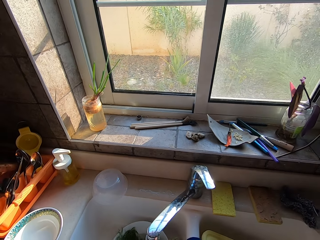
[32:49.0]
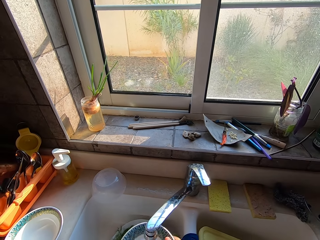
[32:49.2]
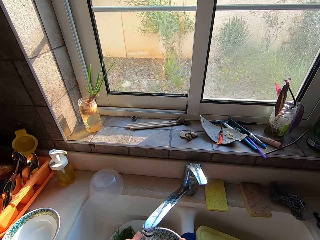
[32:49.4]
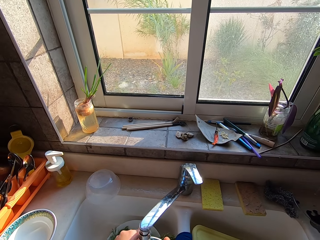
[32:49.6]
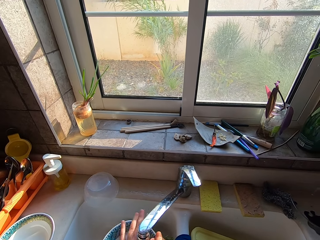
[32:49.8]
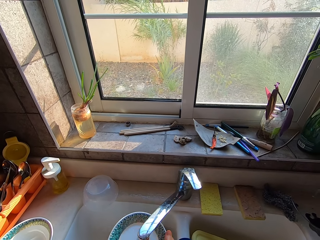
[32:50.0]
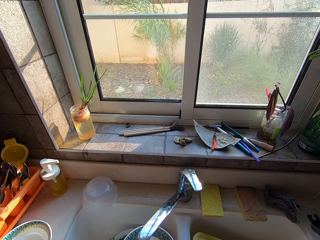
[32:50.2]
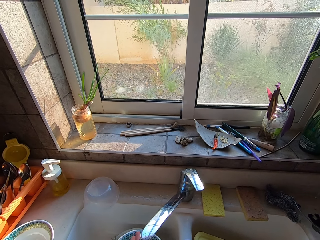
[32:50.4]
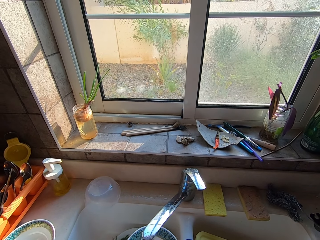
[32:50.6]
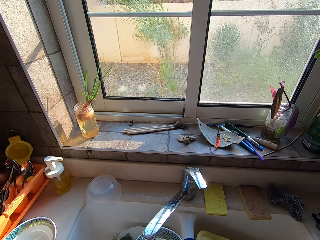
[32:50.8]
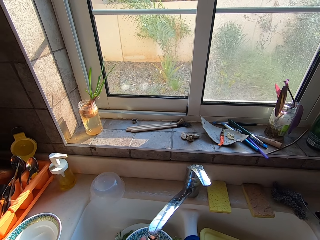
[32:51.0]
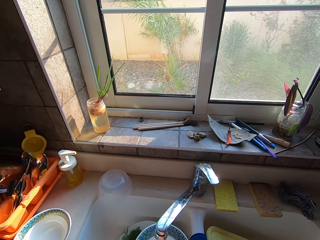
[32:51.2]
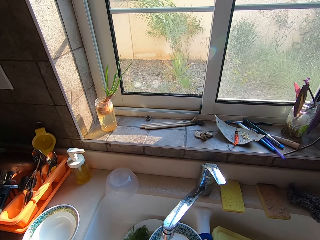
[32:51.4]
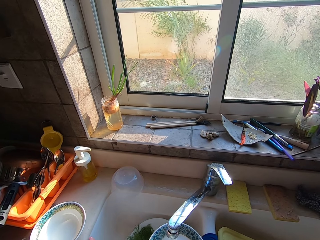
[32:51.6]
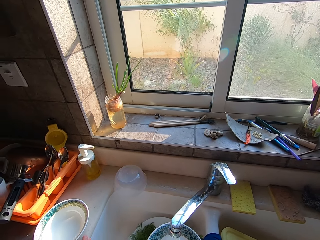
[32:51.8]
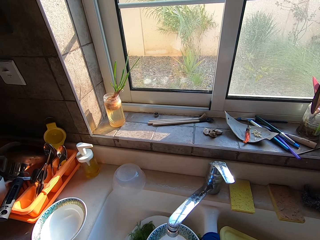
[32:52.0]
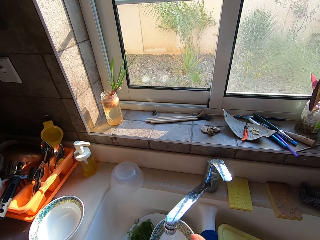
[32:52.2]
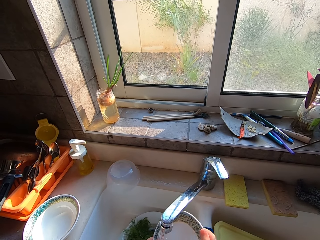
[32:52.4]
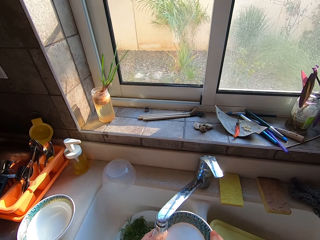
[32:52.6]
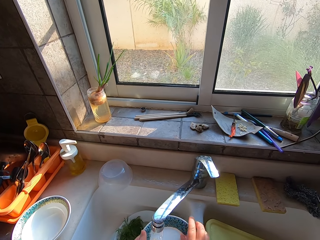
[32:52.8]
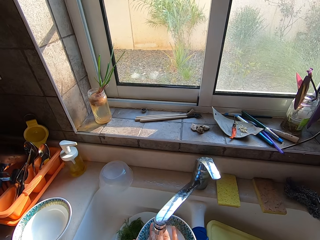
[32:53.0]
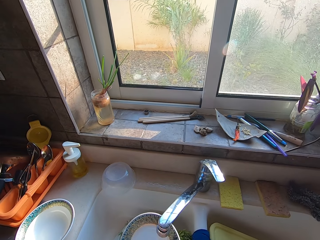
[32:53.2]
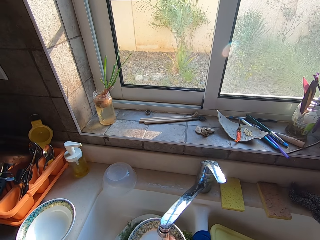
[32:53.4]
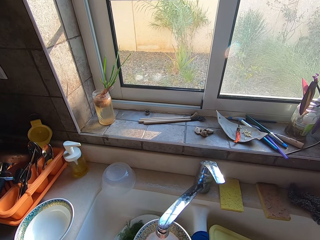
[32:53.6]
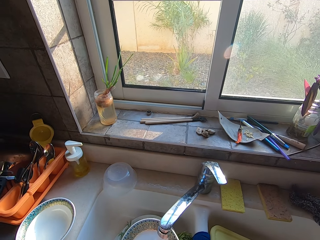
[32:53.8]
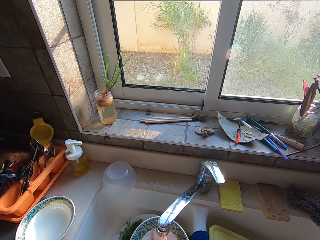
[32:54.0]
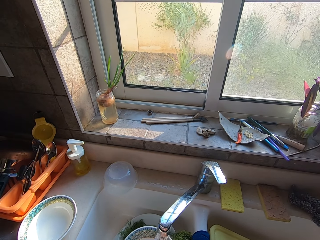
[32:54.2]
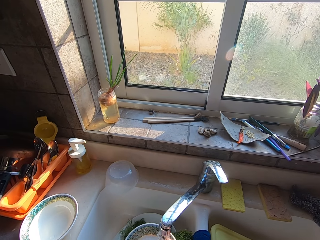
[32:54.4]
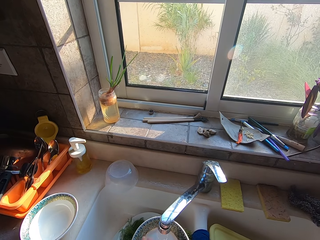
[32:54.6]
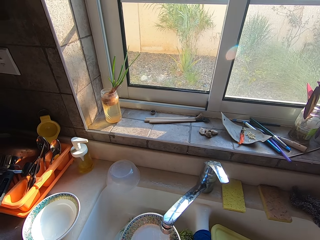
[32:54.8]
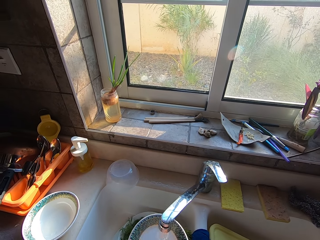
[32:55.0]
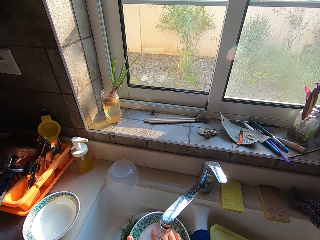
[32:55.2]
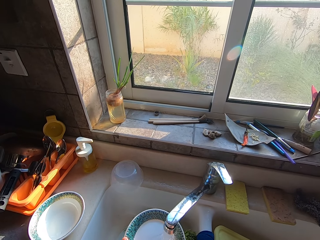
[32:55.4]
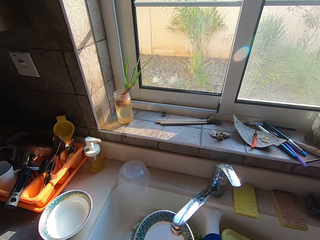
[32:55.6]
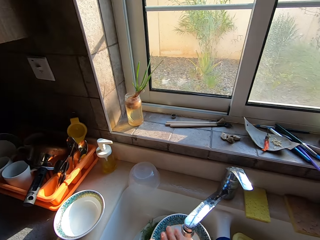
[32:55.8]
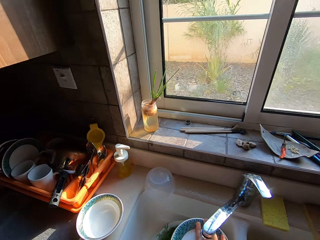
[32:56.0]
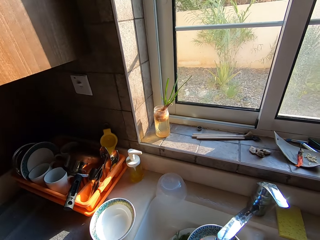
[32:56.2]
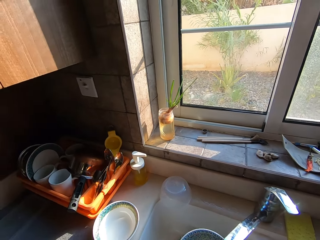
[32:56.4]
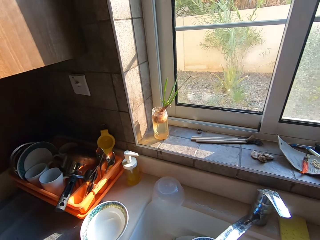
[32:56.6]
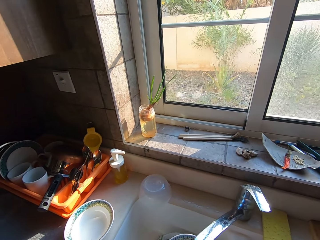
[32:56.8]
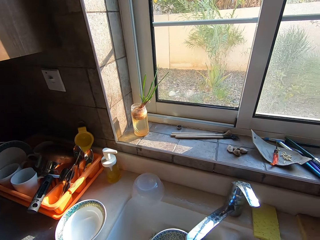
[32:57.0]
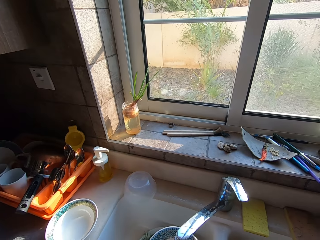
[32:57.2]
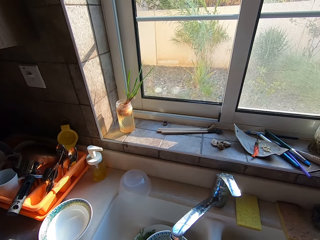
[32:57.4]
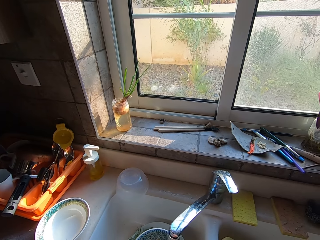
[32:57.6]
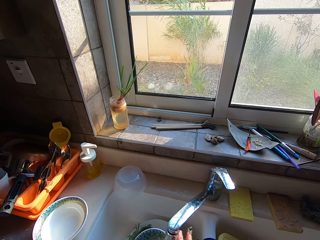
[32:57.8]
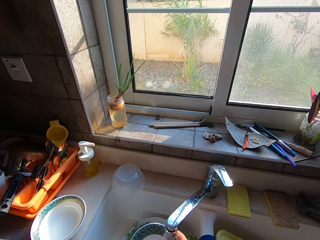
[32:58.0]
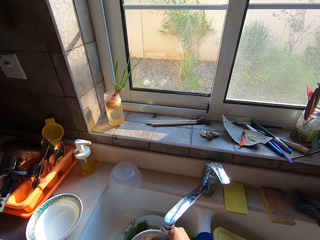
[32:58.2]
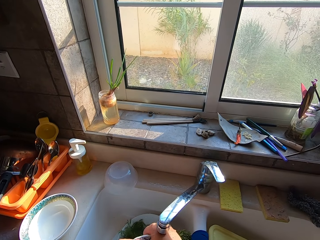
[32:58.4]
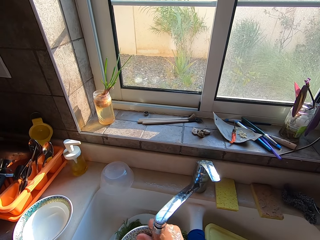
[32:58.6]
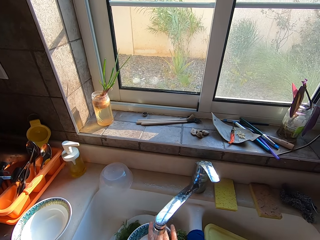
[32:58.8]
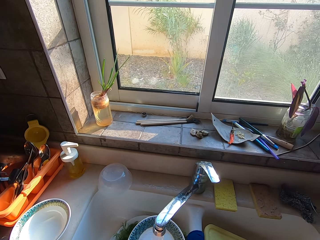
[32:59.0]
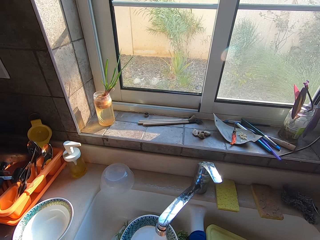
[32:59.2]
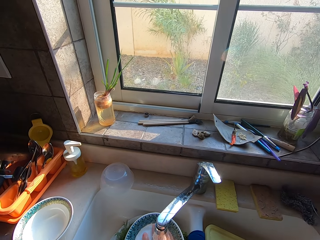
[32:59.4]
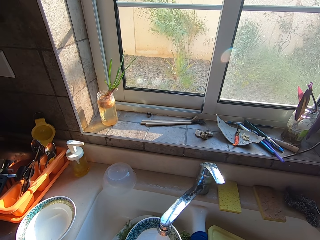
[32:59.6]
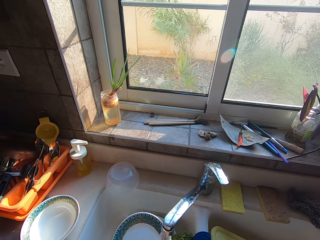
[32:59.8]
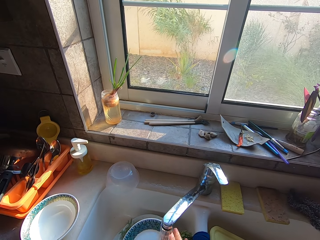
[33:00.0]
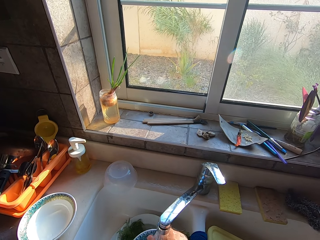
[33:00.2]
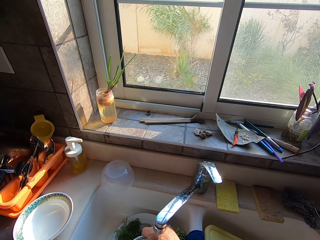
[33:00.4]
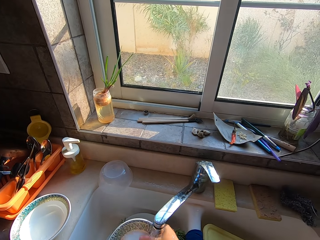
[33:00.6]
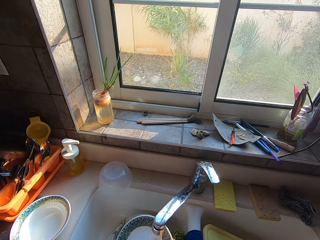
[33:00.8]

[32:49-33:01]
The camera wearer washes the plate.

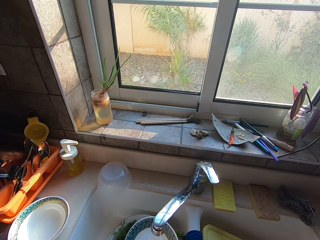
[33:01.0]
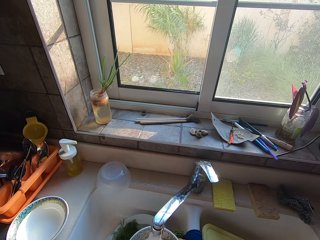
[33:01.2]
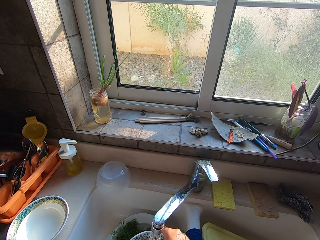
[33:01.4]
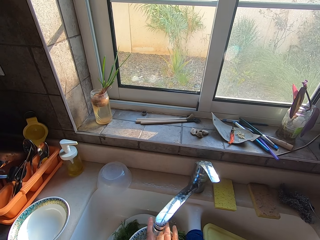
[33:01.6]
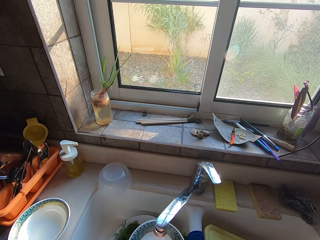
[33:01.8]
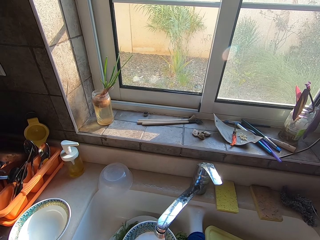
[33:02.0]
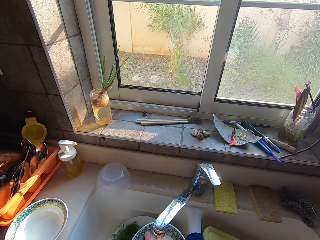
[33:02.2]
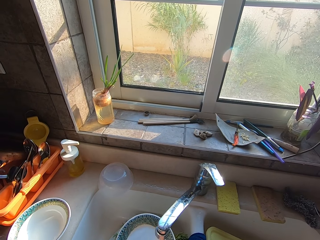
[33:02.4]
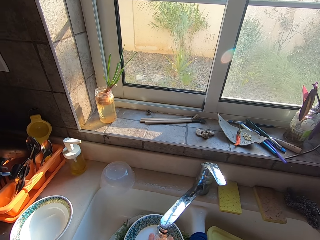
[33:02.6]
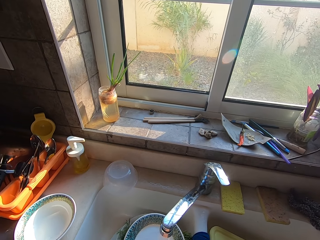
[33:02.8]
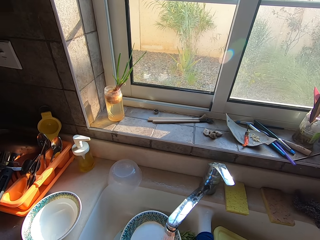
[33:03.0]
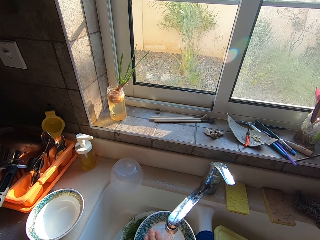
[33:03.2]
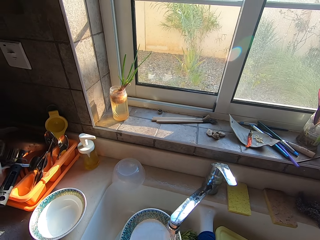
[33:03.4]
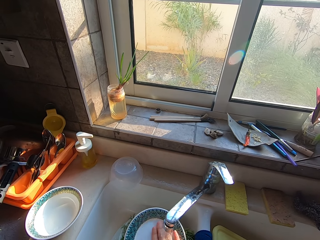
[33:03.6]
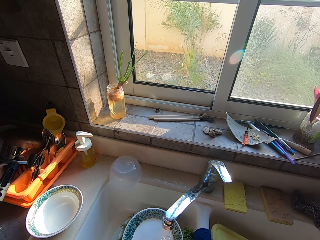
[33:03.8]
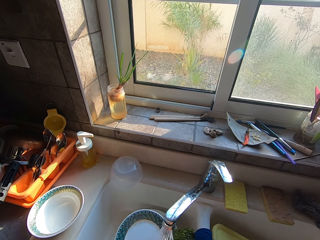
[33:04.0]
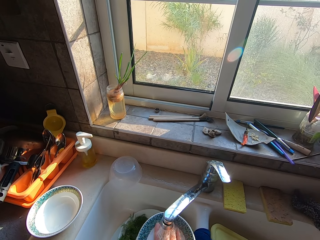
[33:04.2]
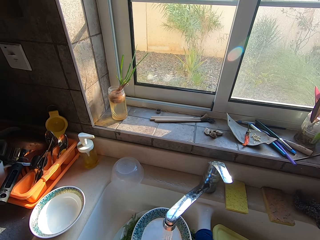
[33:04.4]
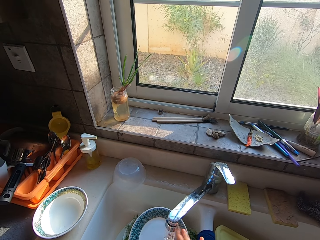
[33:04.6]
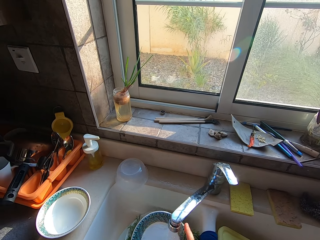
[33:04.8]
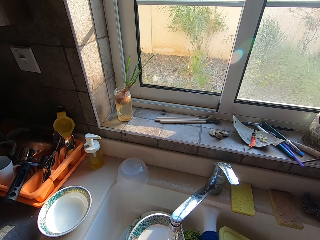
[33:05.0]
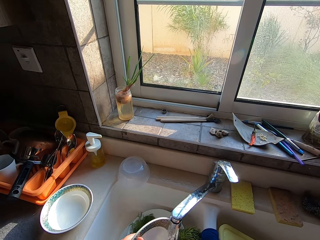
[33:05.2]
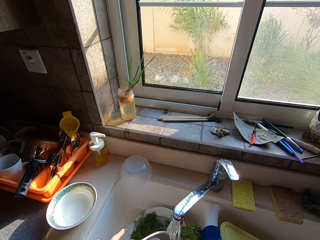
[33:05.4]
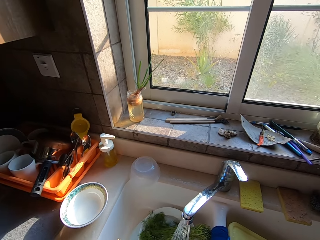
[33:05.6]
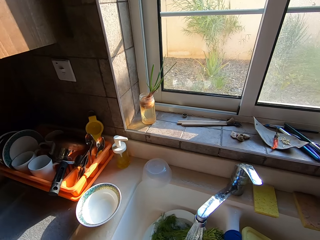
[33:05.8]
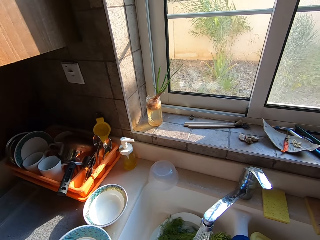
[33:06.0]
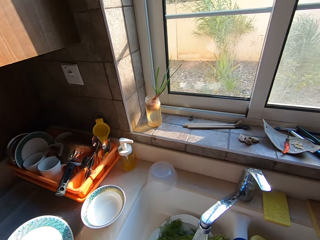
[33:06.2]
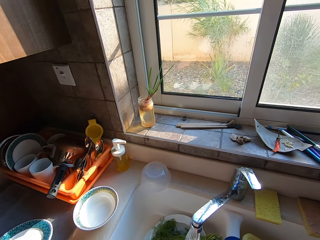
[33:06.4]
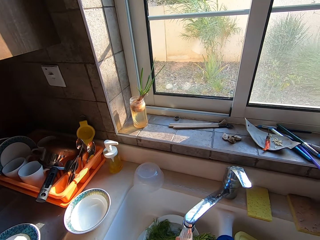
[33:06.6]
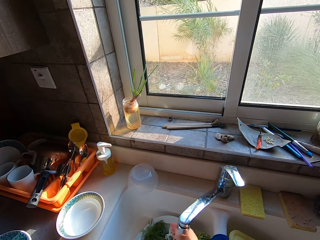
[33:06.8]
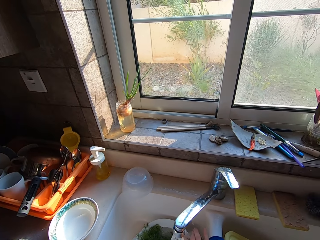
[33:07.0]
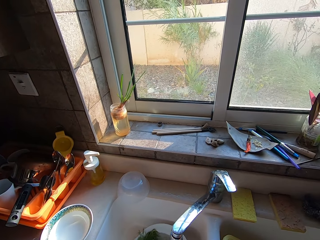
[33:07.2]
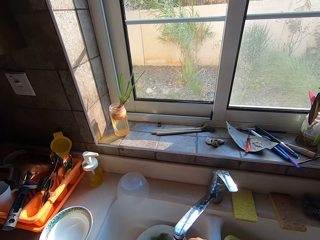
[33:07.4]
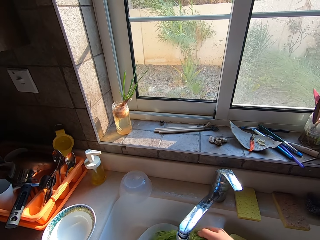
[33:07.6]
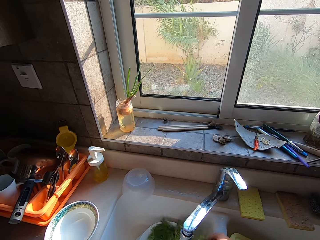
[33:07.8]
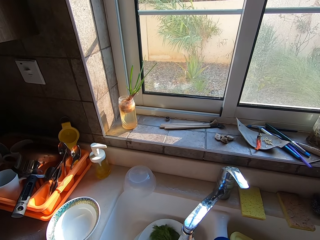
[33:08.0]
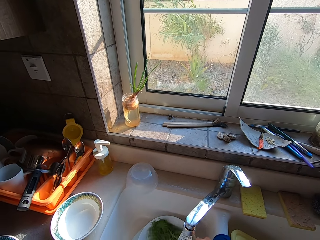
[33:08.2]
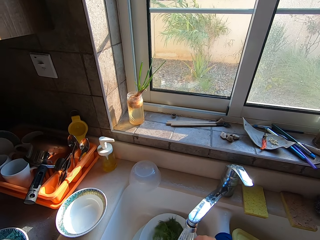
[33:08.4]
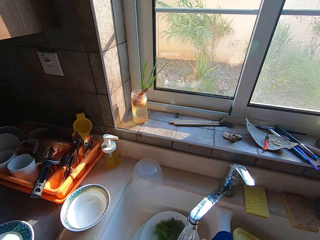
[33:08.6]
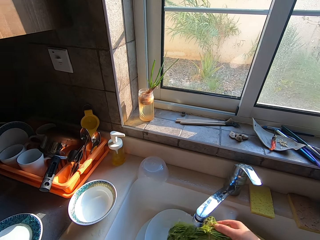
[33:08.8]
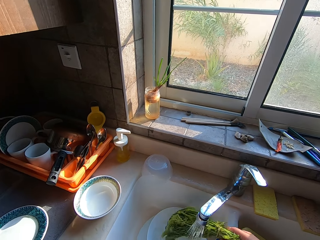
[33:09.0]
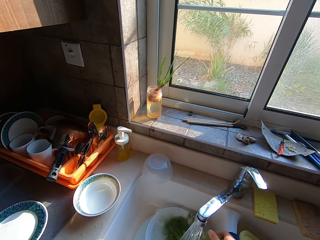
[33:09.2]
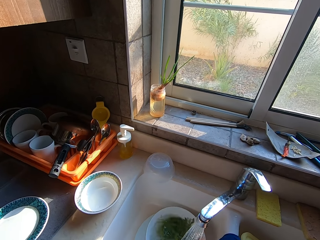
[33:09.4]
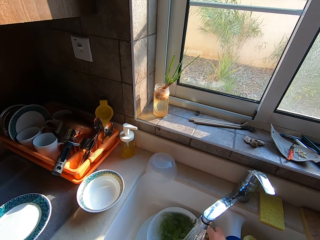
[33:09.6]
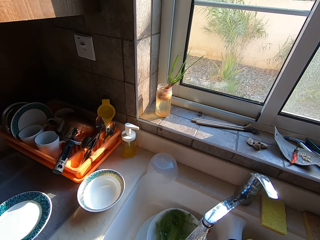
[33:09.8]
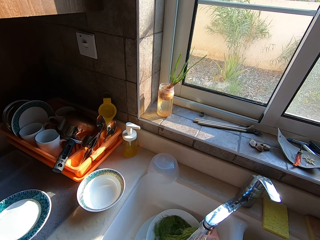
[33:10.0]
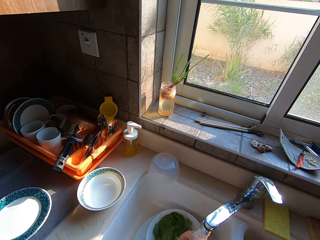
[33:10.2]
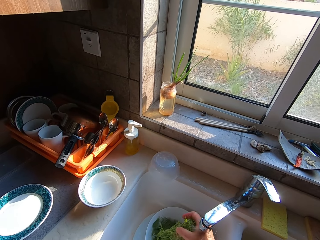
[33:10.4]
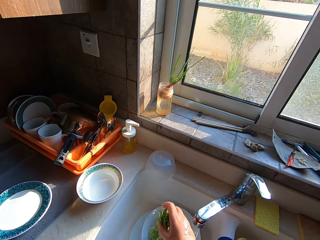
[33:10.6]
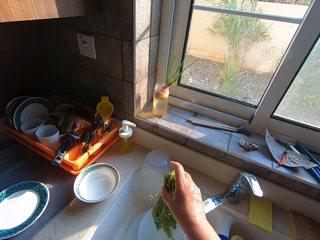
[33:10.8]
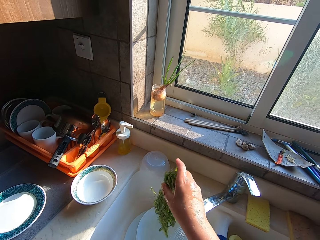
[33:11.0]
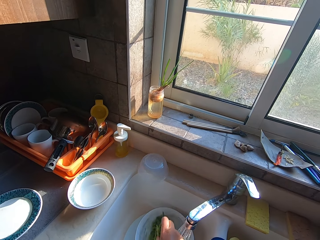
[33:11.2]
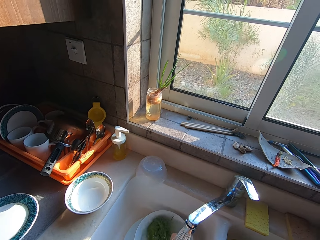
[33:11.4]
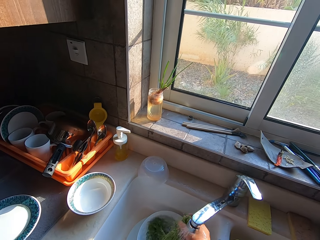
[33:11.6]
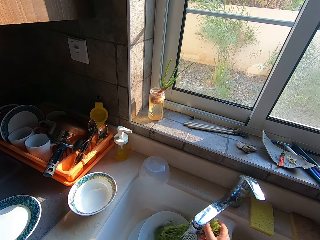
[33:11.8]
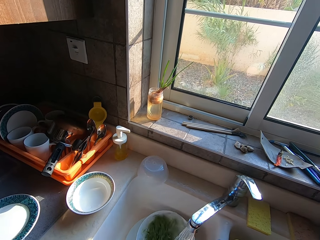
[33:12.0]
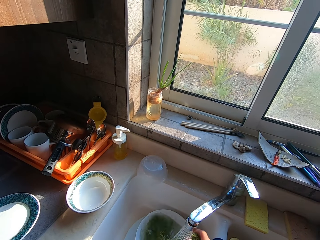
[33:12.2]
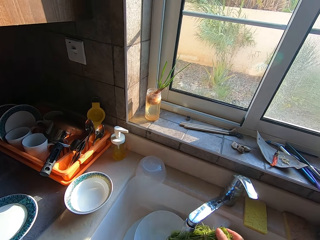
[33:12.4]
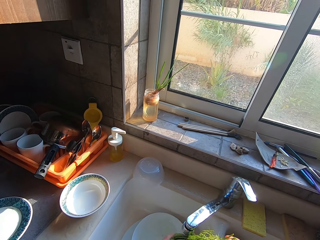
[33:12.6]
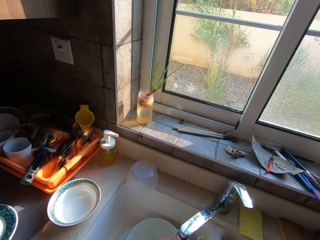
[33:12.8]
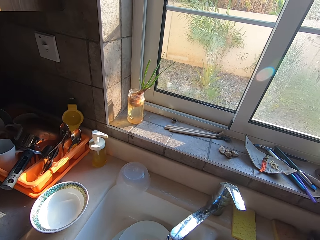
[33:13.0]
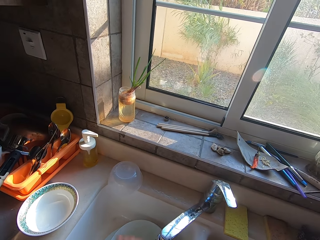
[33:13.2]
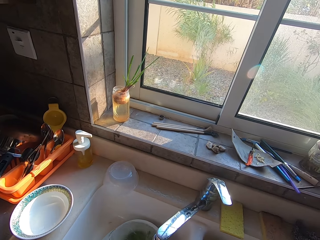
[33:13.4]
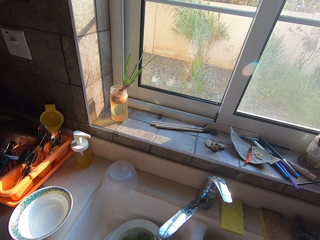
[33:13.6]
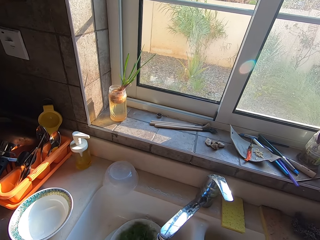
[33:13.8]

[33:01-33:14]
The camera wearer places the plate on the kitchen working surface. They wash the dill.
